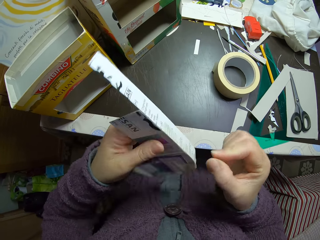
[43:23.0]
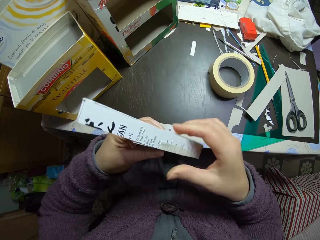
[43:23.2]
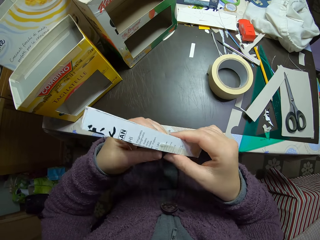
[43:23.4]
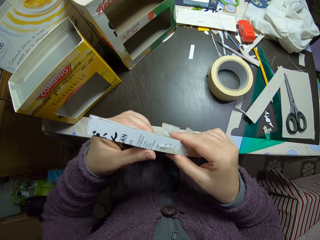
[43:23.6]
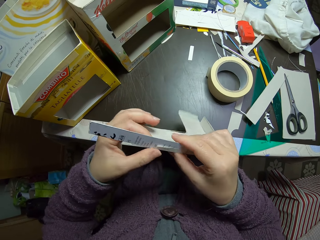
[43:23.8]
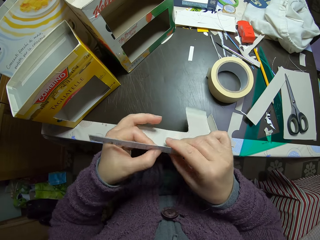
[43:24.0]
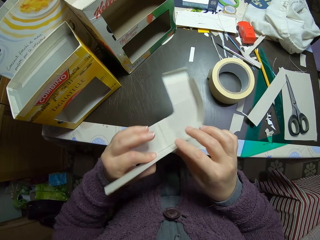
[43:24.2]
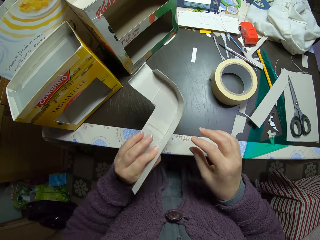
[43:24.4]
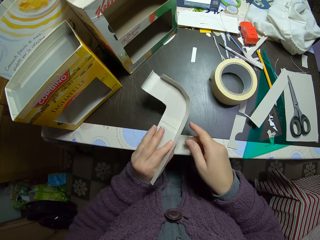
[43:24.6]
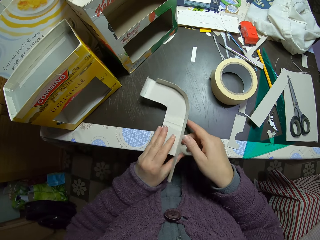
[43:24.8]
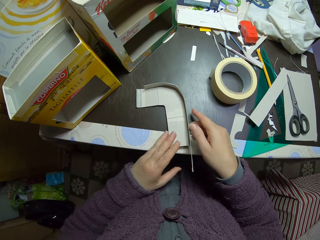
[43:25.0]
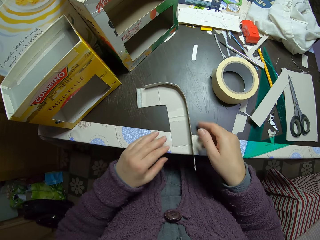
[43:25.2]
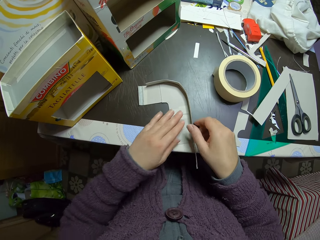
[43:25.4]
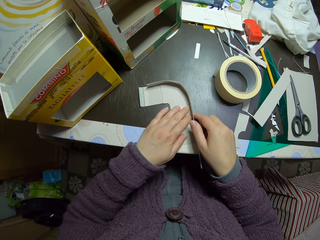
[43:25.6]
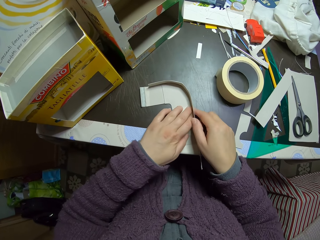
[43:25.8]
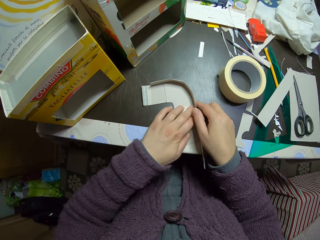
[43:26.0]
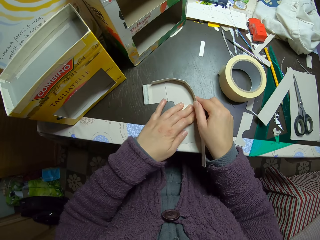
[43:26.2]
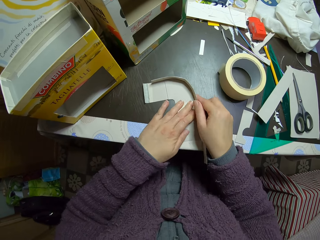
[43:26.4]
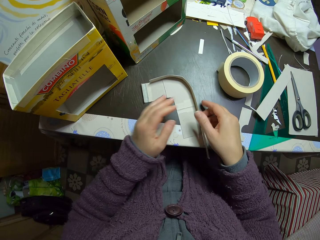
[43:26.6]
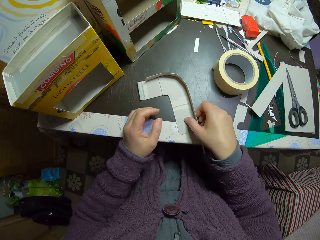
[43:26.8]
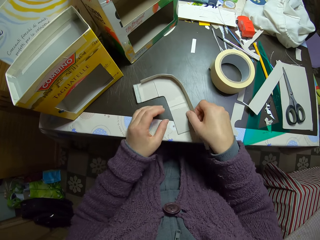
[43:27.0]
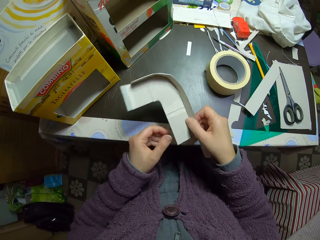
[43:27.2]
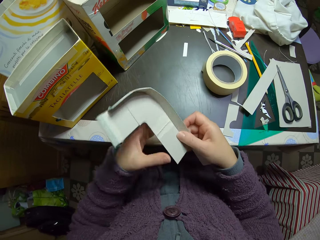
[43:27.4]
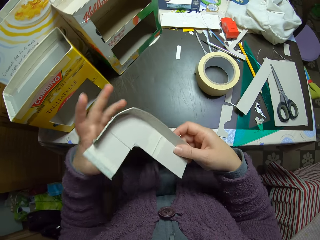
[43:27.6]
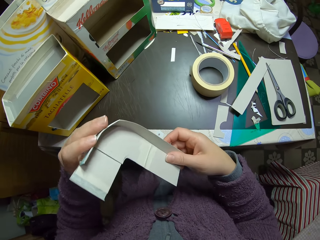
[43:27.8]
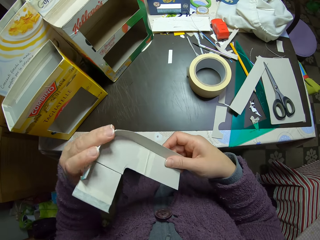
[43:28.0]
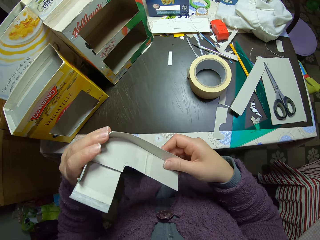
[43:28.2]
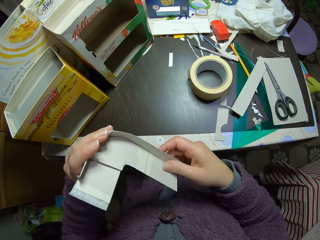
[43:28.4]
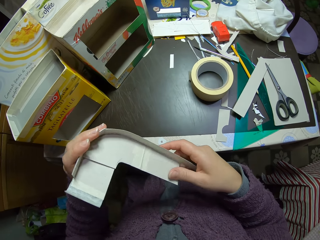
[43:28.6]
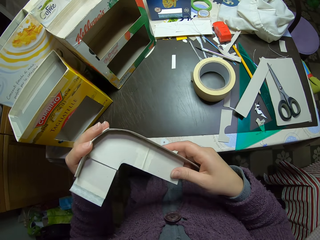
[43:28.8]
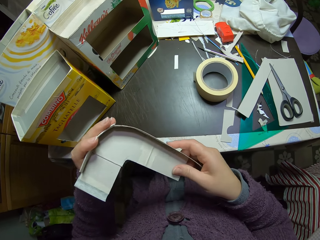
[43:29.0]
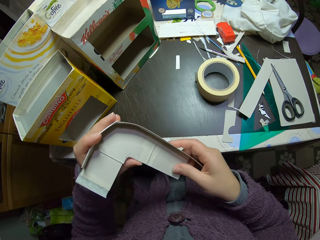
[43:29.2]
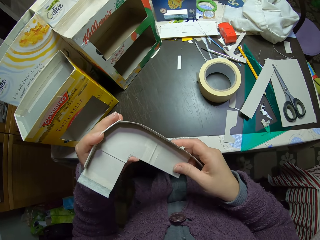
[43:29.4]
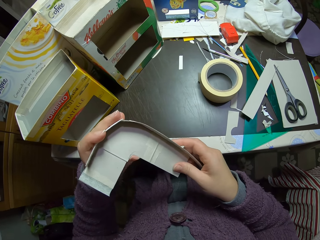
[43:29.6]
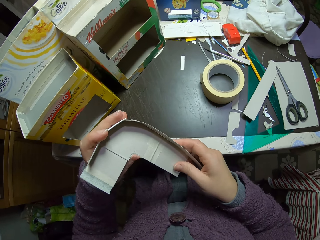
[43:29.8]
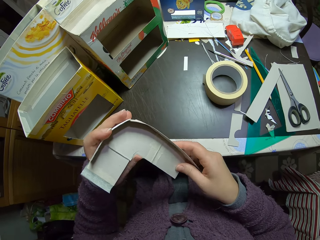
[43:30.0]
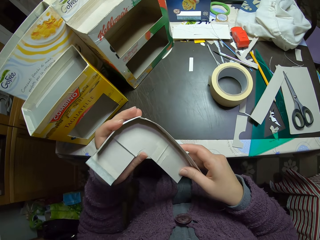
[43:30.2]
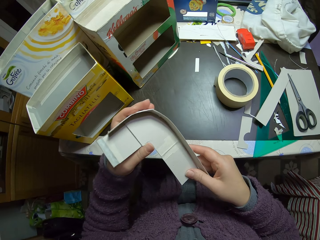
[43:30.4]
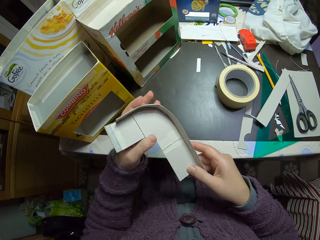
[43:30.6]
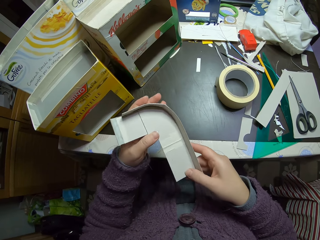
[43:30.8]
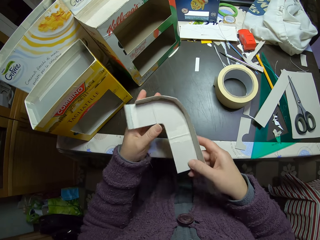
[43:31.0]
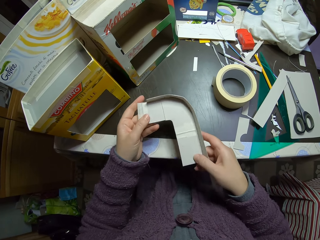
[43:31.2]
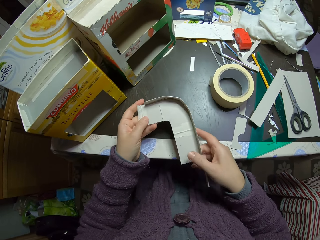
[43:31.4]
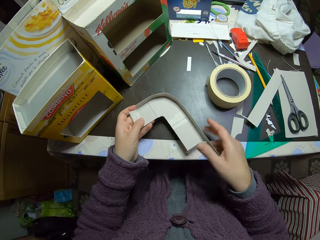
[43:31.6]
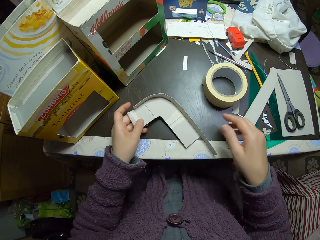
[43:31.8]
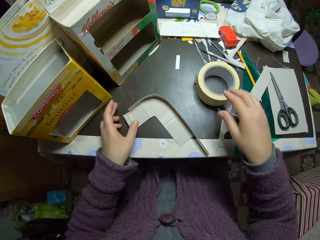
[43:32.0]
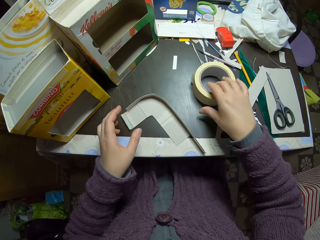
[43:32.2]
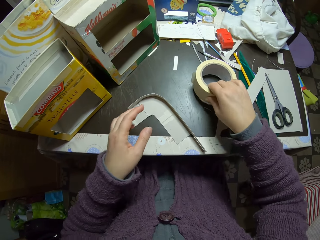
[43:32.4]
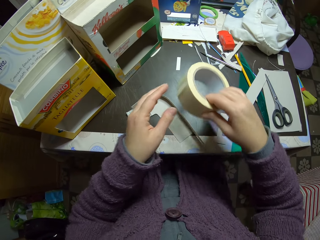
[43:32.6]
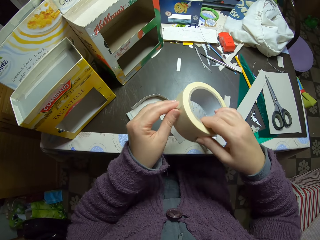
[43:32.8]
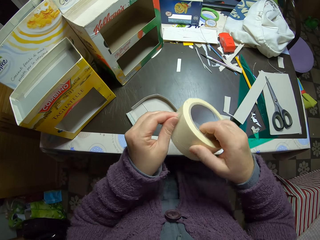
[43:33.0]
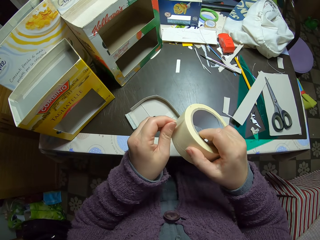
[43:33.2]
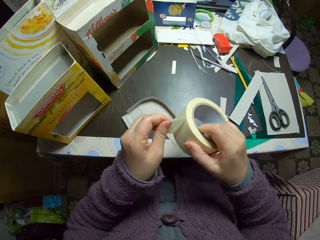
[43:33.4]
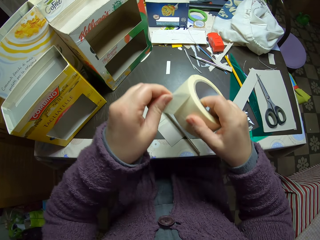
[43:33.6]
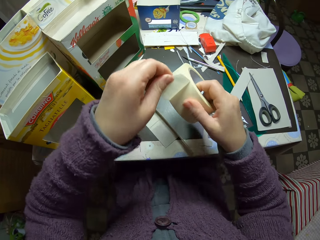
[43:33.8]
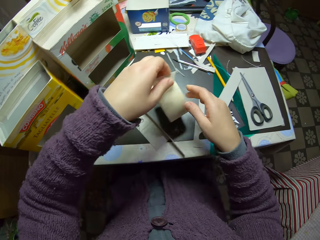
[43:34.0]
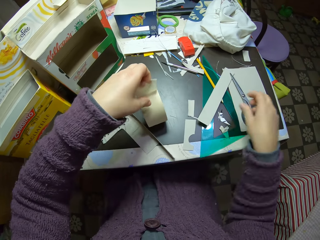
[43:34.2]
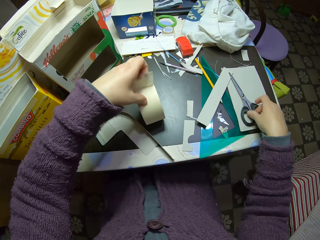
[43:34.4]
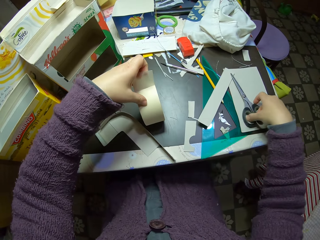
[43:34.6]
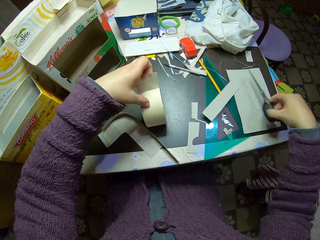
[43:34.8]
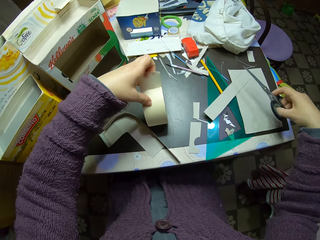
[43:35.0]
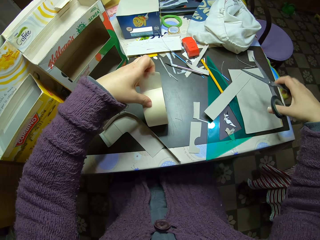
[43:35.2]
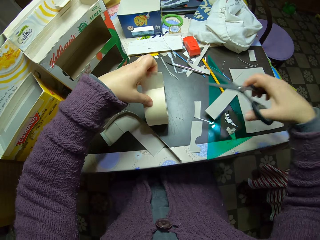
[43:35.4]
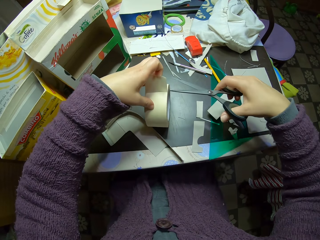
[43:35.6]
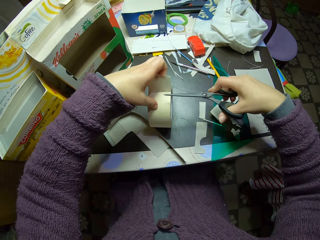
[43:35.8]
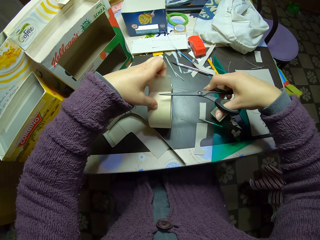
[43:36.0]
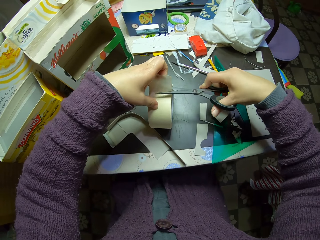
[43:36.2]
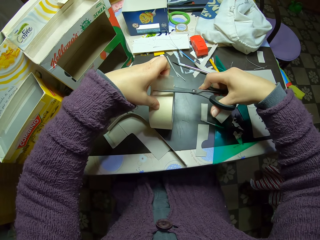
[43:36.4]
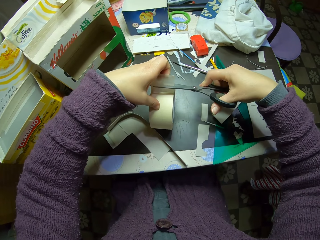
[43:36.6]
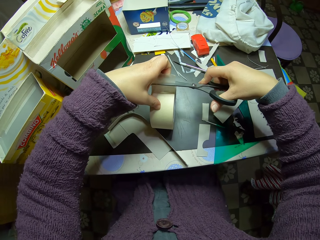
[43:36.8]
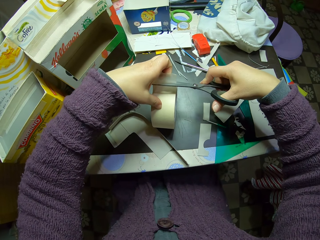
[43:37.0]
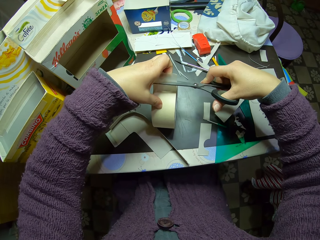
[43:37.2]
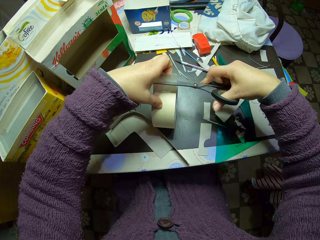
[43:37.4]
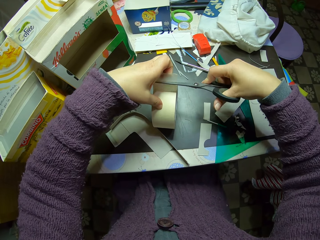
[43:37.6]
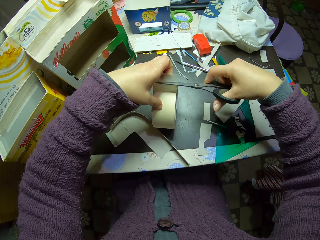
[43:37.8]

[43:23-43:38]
The camera wearer drops the paper on the table. They pick the paper from the table. They examine the paper. They drop the paper on the table. They pick the paper tape from the table. They unroll the paper tape. They pick a pair of scissors from the table. They cut the paper tape with the scissors.

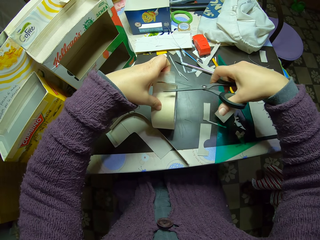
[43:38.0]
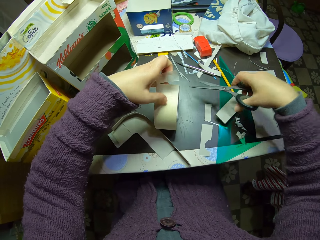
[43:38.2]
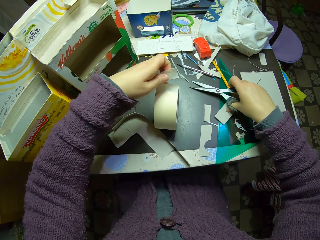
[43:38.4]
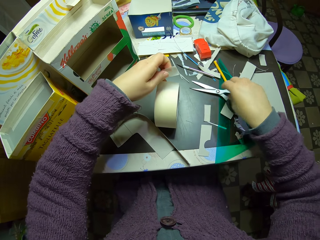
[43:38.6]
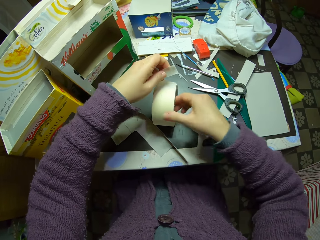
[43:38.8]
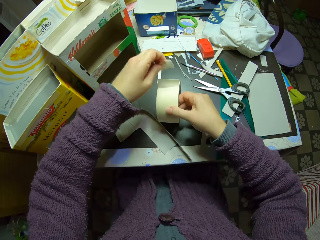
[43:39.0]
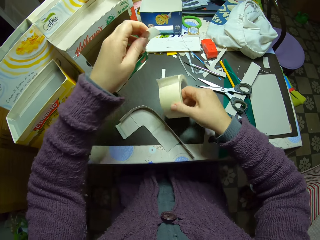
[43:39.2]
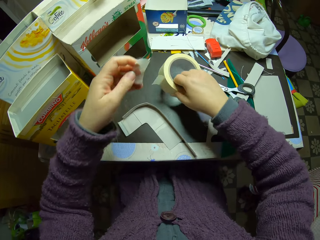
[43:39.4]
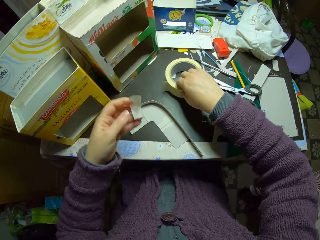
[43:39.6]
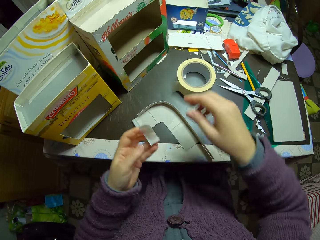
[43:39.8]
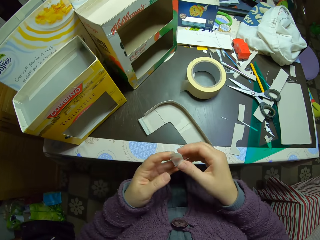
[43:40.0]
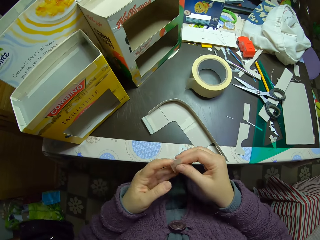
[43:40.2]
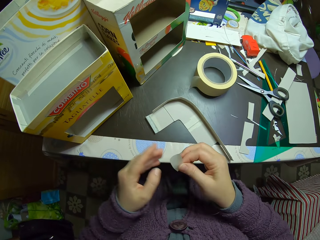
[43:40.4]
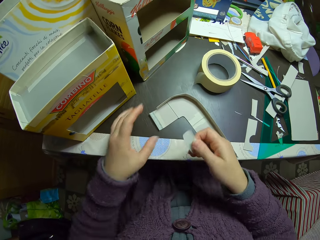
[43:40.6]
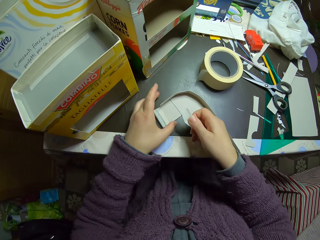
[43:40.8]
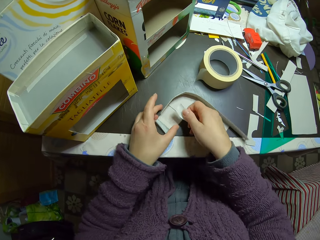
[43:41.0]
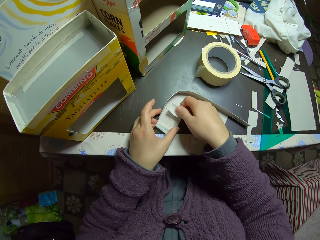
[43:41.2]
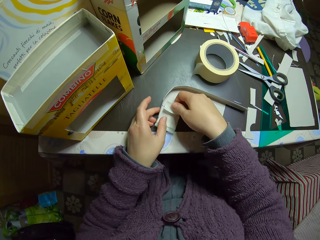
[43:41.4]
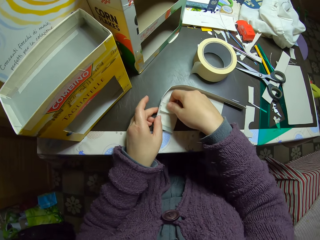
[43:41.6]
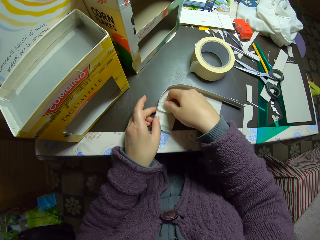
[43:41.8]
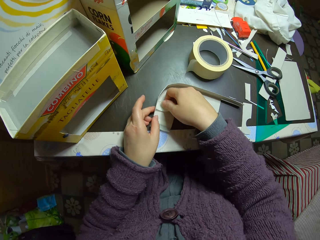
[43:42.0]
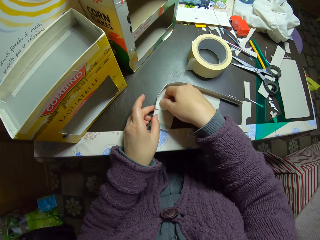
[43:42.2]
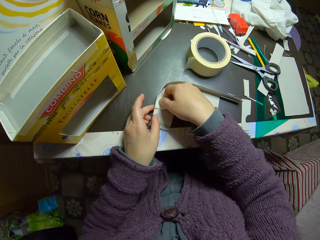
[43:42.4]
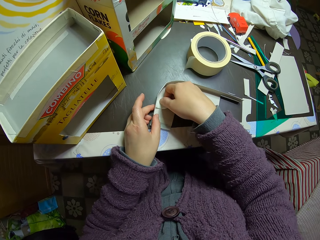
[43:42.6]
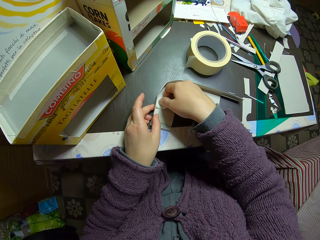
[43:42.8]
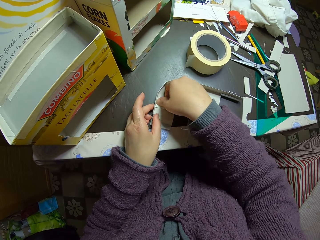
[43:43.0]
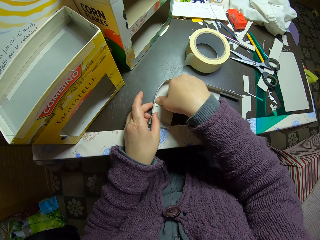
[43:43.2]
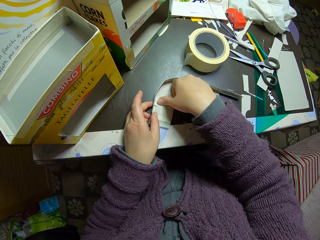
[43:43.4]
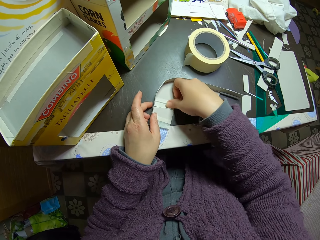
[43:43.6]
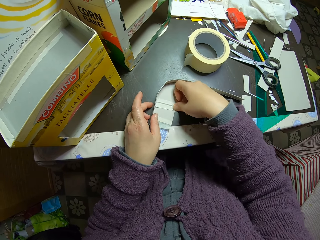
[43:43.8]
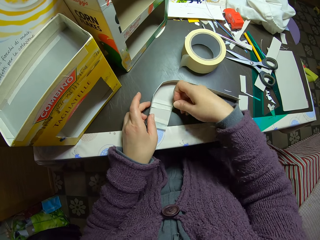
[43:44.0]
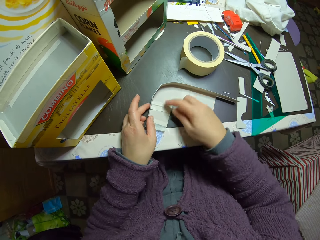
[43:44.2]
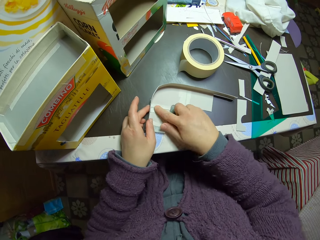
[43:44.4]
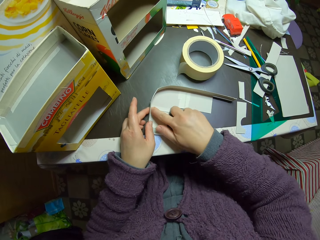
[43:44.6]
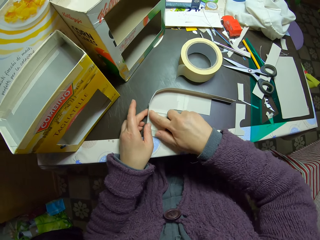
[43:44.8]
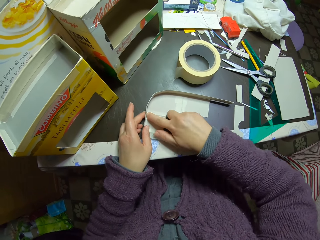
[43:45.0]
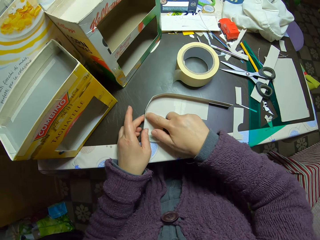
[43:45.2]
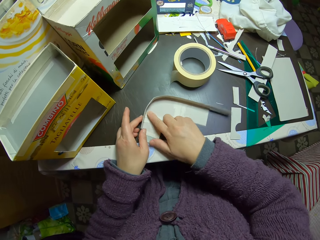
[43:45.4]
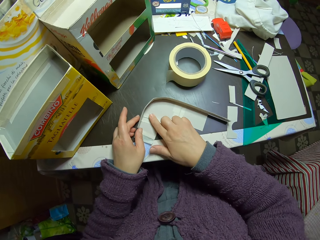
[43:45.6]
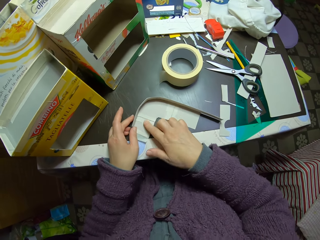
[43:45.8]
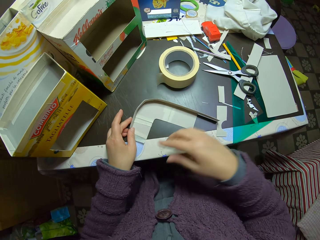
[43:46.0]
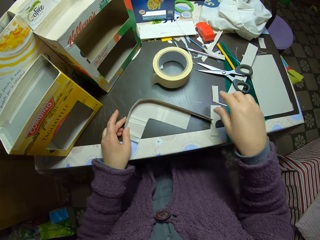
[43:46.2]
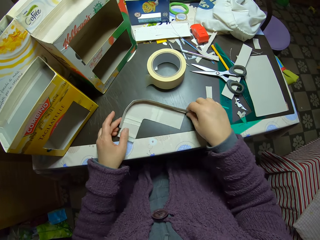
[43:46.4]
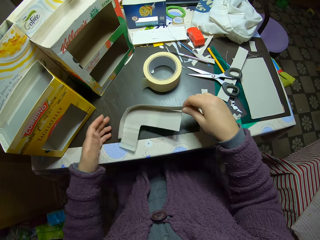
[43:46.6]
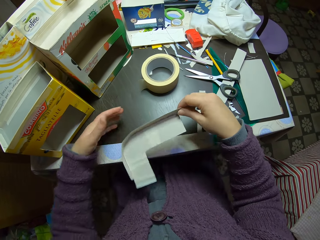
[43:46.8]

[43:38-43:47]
The camera wearer drops the scissors on the table. They drop the paper tape on the table. They move the cut piece of paper tape to the other hand. They attach the paper tape to the paper on the table.
